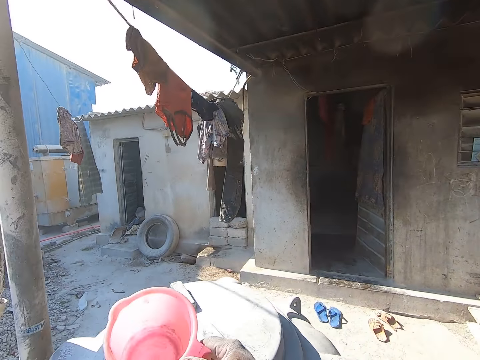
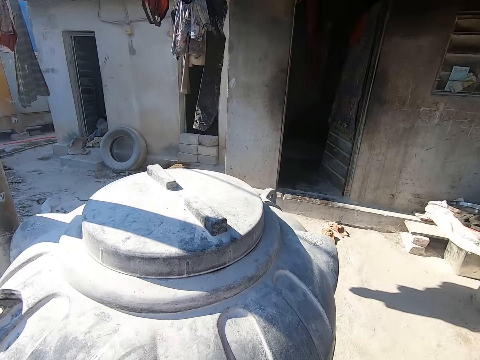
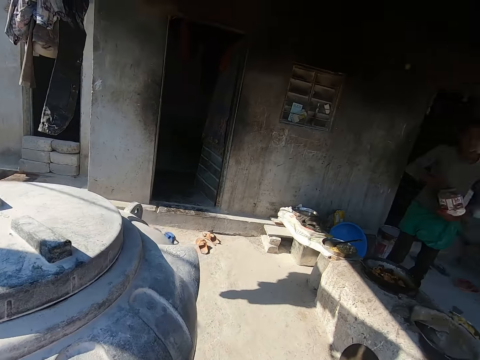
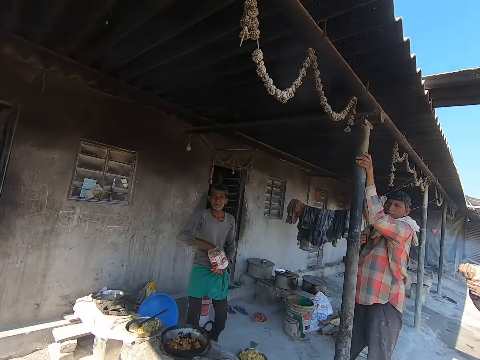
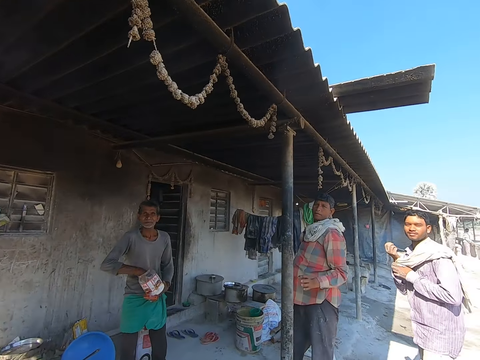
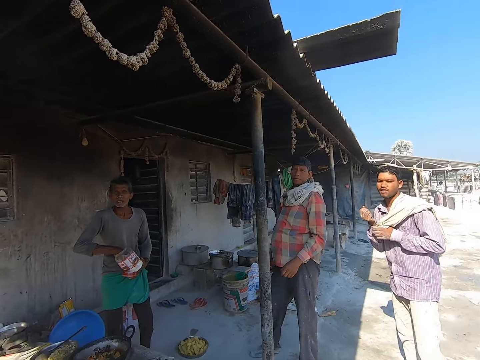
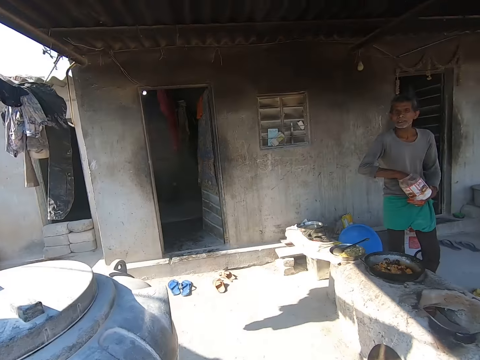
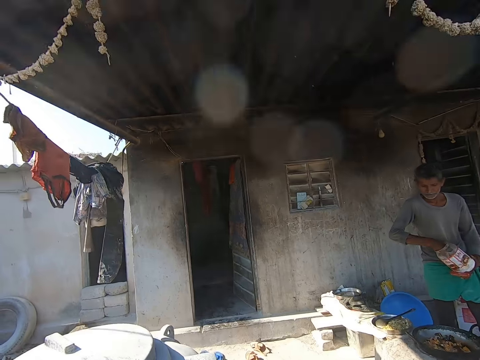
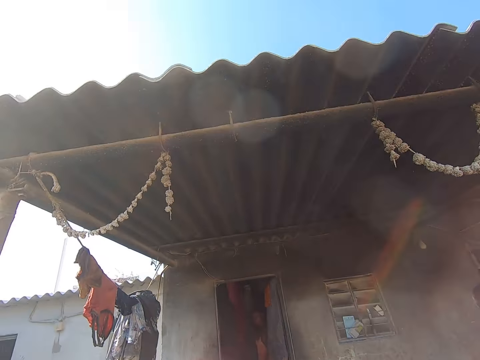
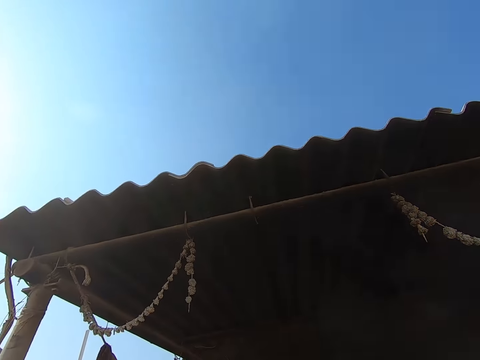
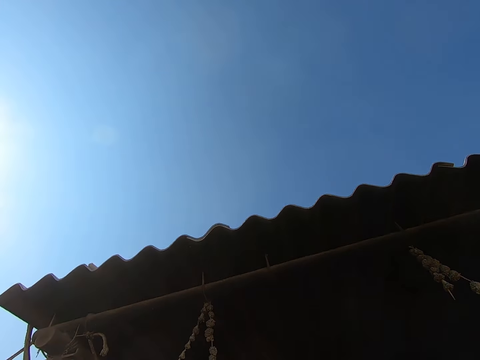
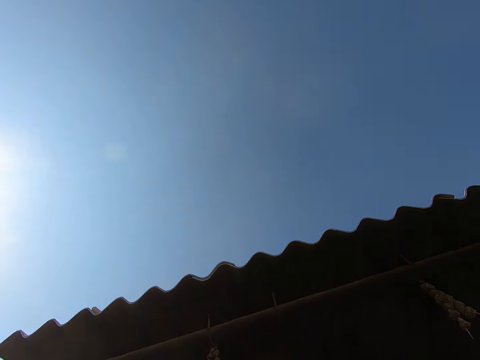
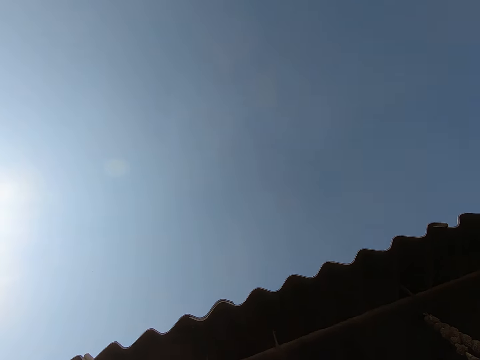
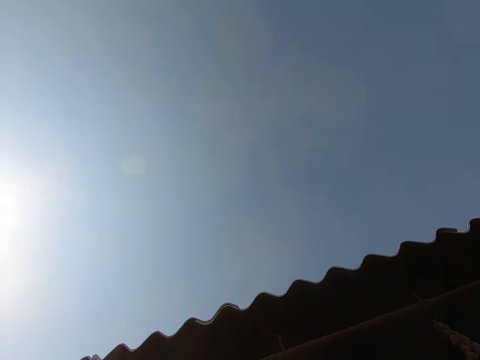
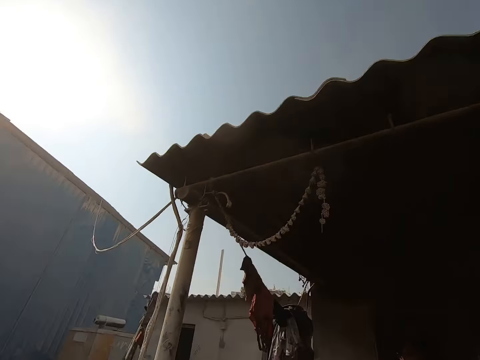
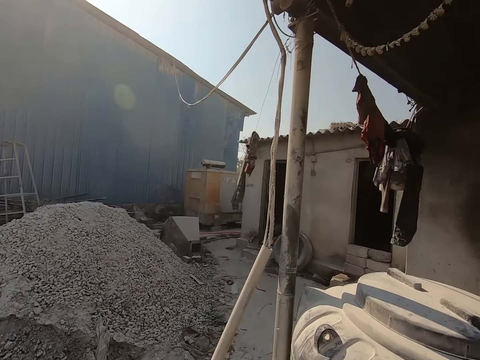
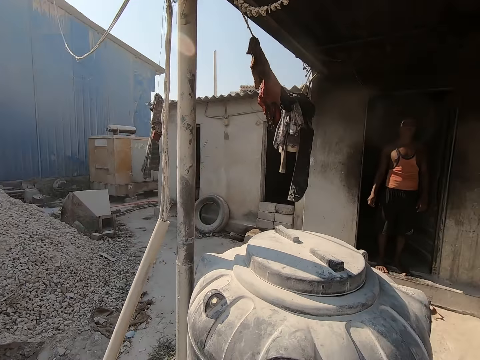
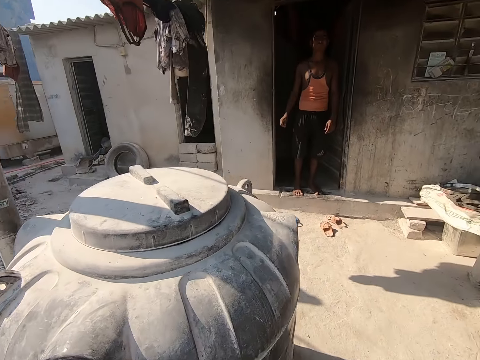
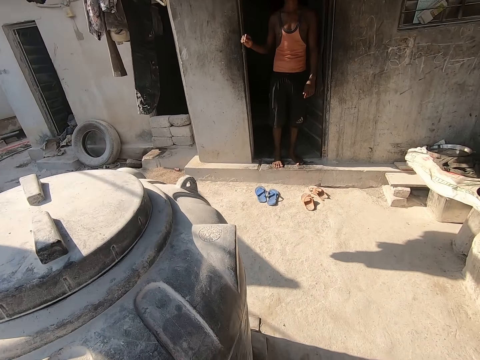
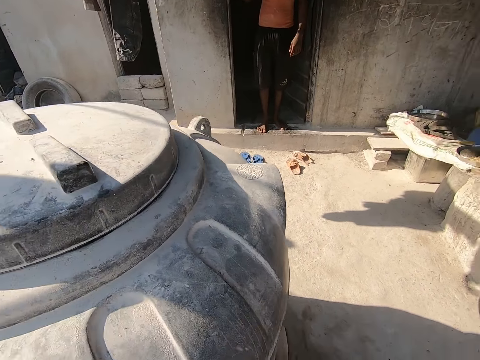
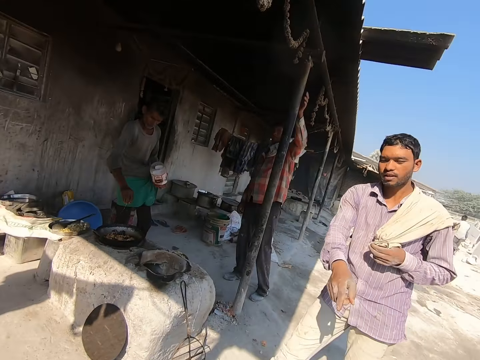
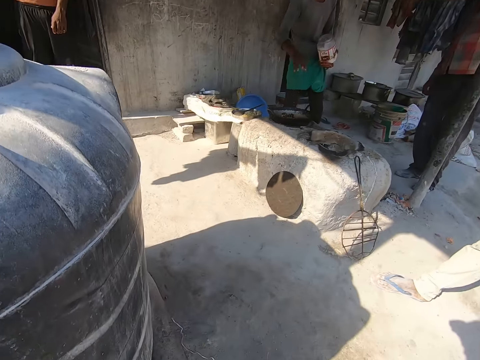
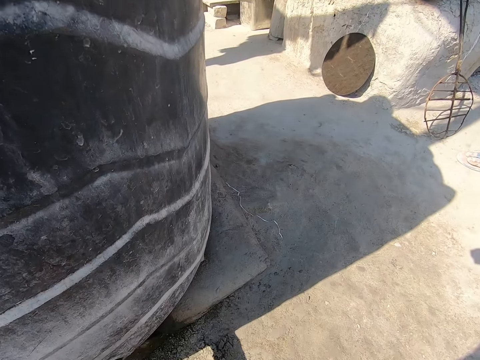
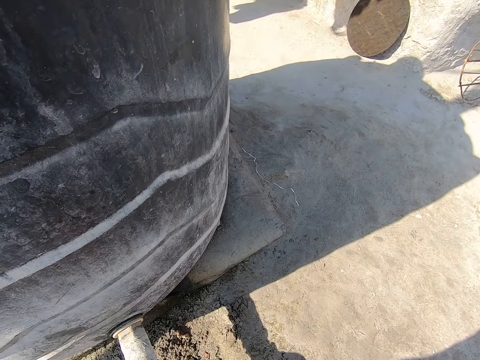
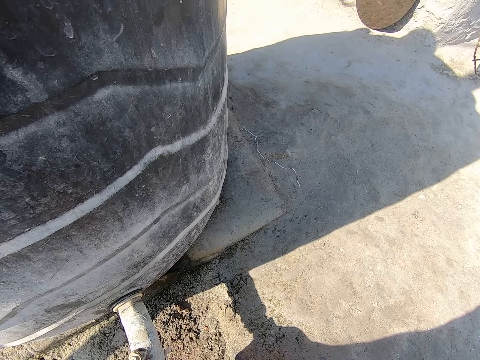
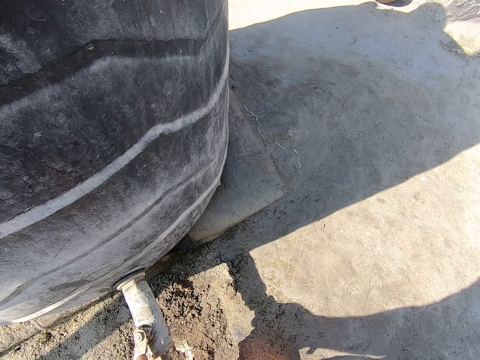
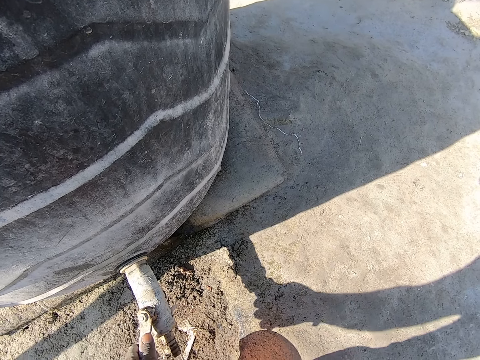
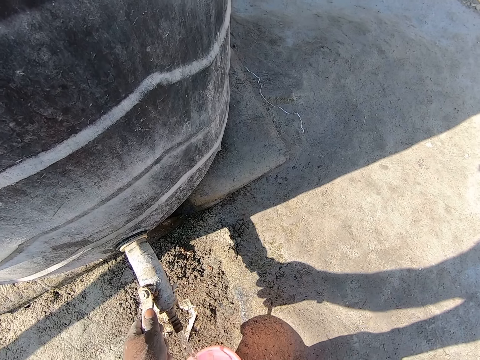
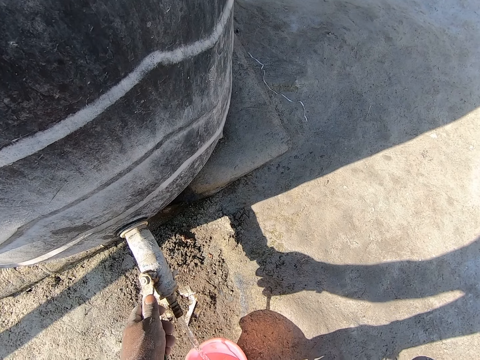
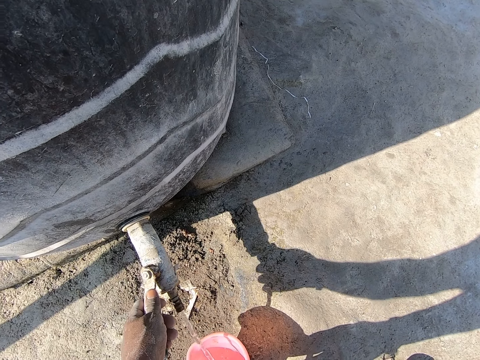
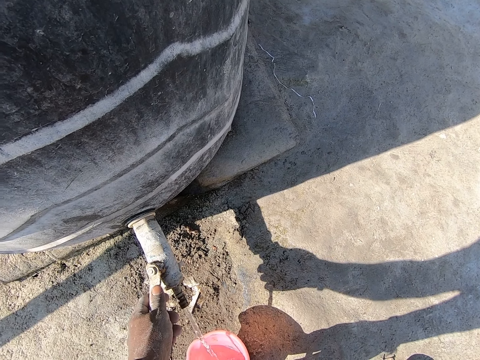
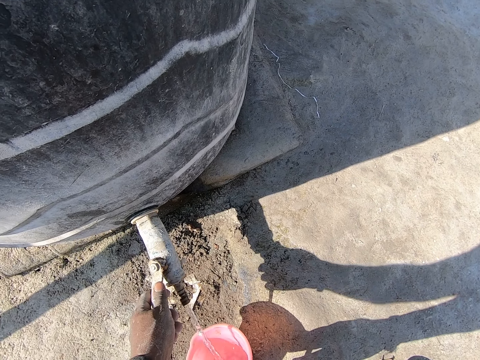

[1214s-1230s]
The camera wearer picks up a cup from the top of a drum outside the apartment with his right hand. He interacts with a man outside the apartment. The man takes his left hand off a pole outside the apartment. The camera wearer interacts with another man outside the apartment. He interacts with a third man outside the apartment. He holds a tap of the drum outside the apartment with his left hand. He fetches water from the tap with the cup in his right hand.

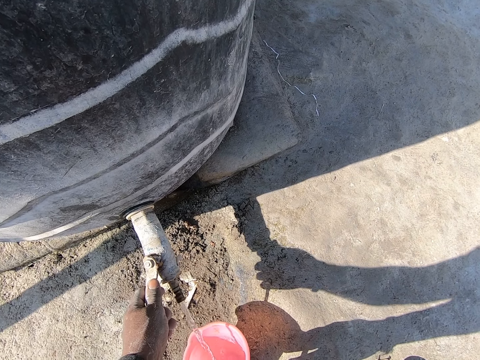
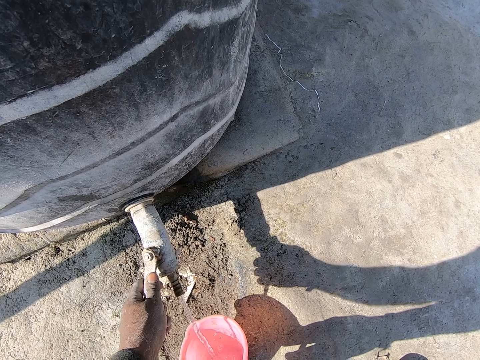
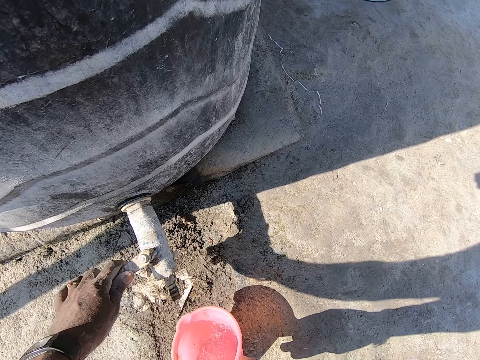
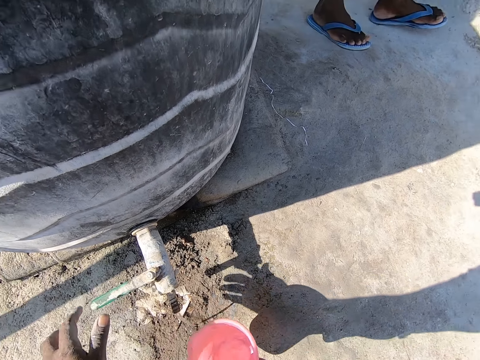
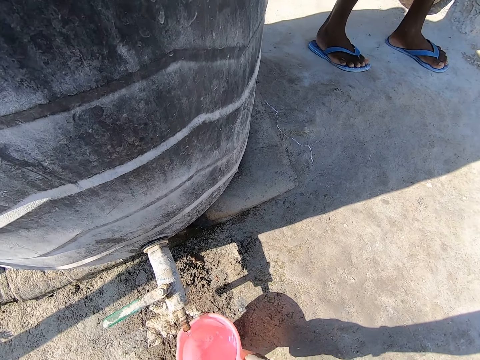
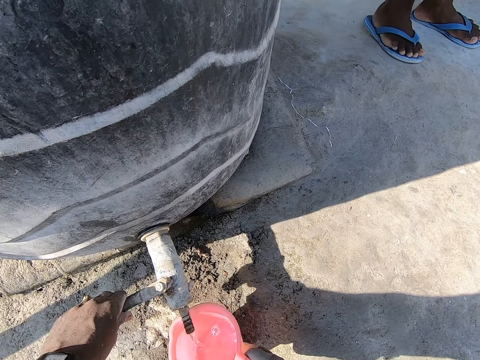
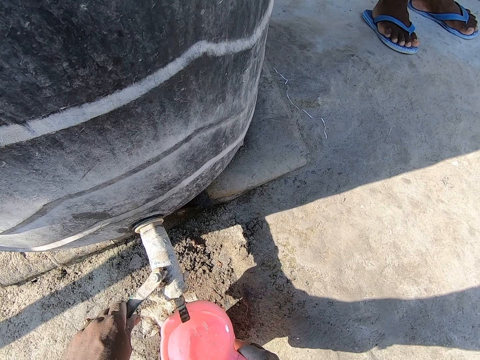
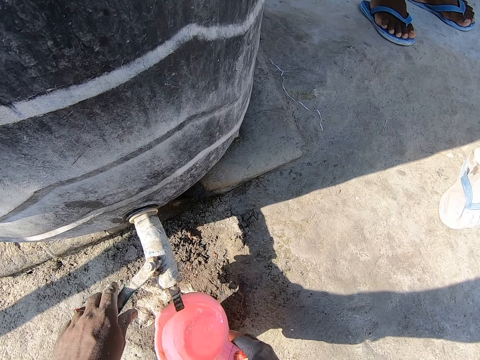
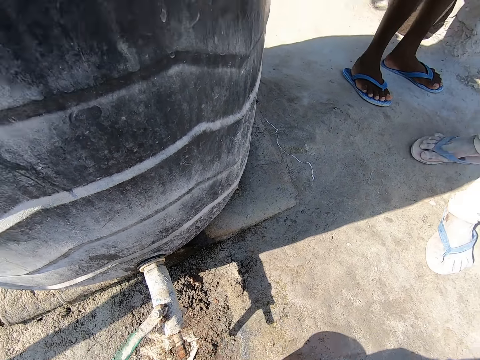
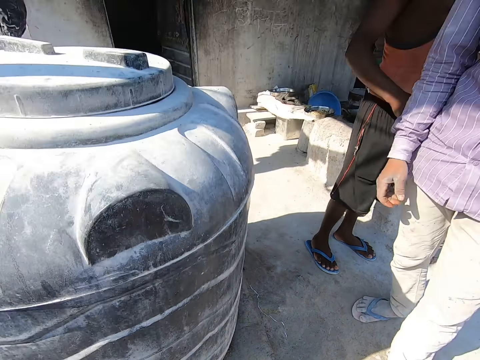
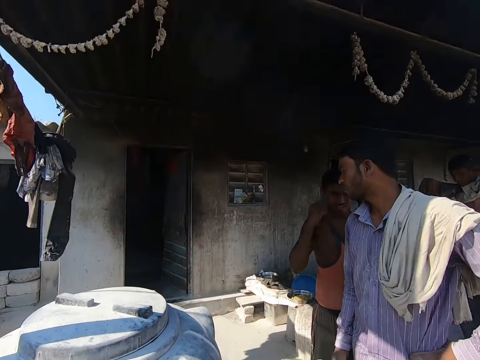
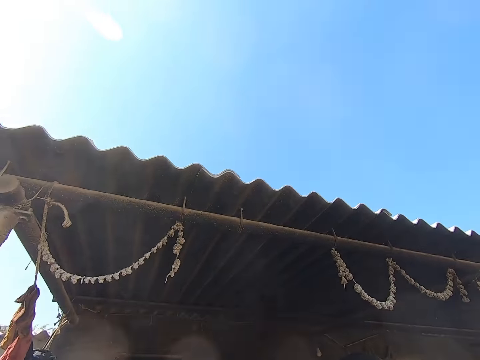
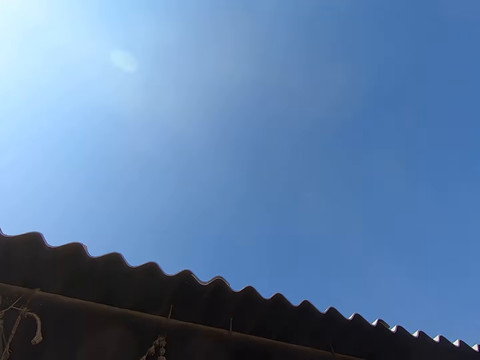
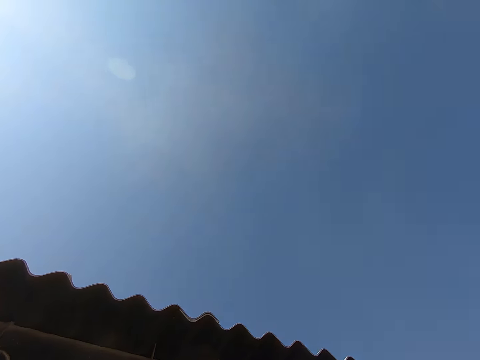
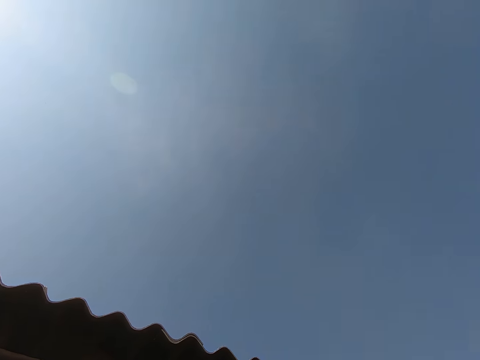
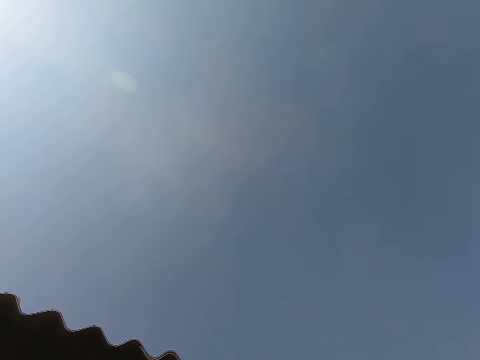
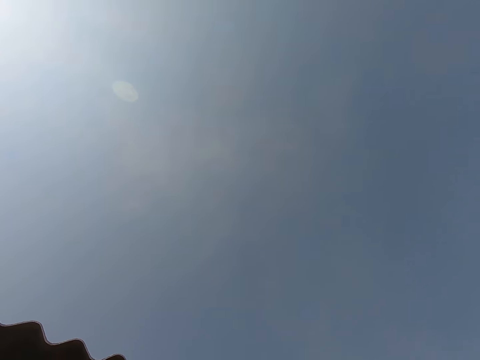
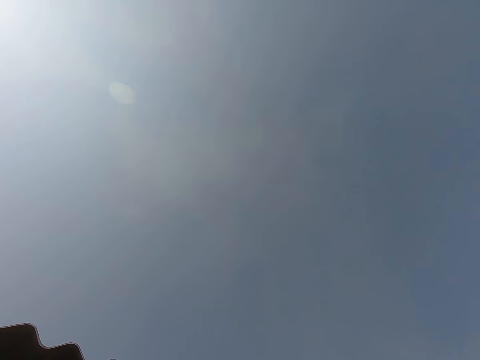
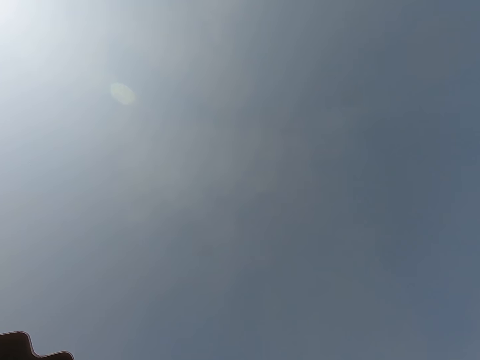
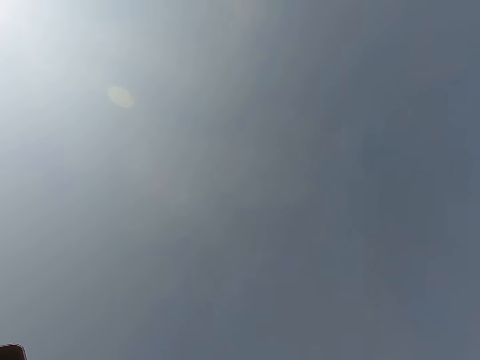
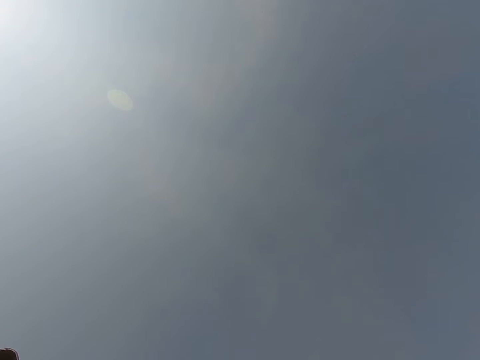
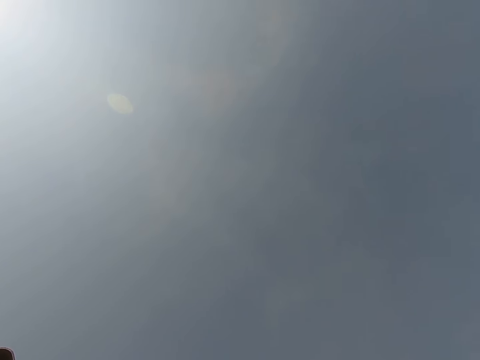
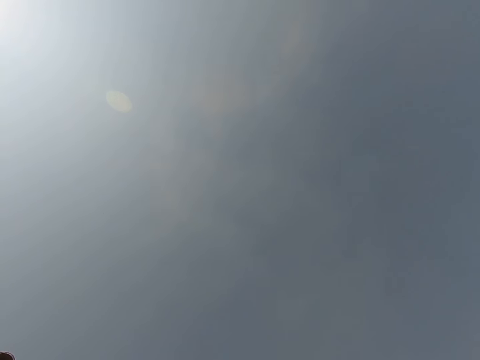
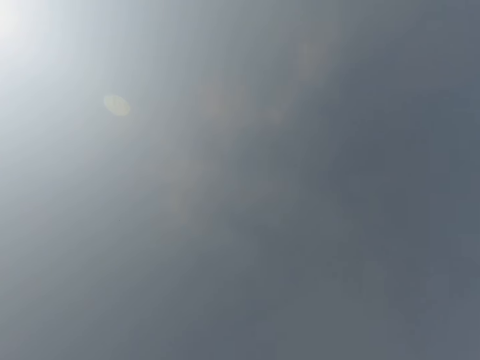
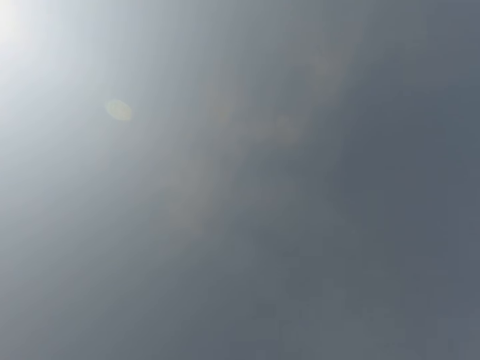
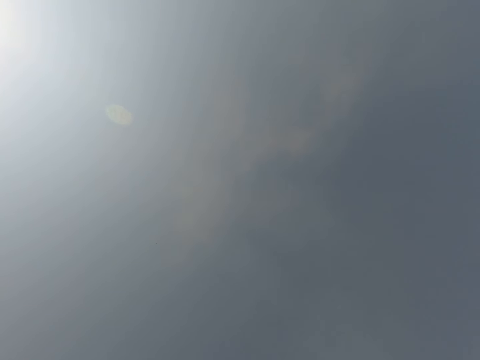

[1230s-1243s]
The camera wearer turns the tap of the drum with his left hand. He puts off the tap of the drum with his left hand.
